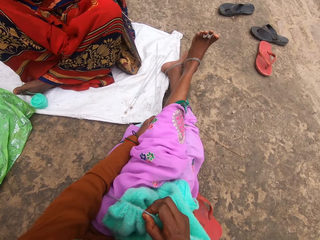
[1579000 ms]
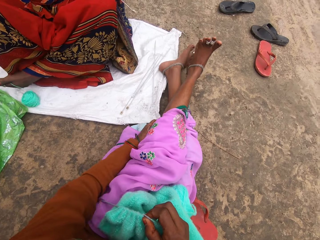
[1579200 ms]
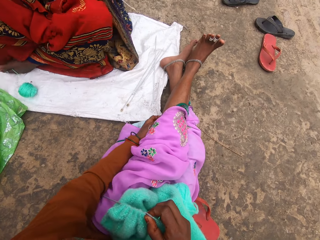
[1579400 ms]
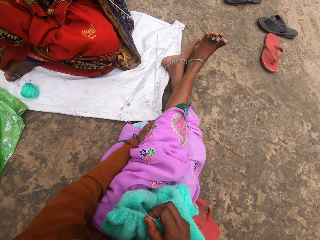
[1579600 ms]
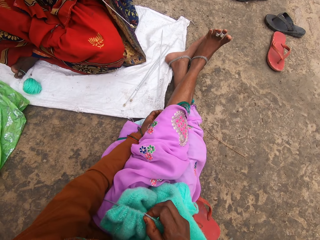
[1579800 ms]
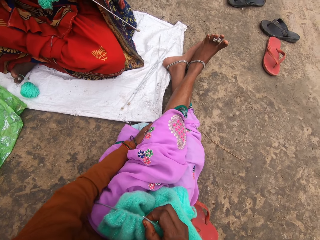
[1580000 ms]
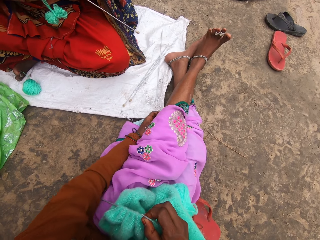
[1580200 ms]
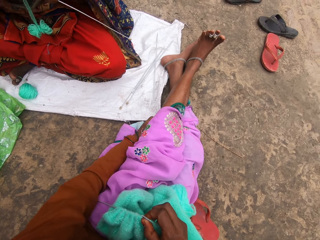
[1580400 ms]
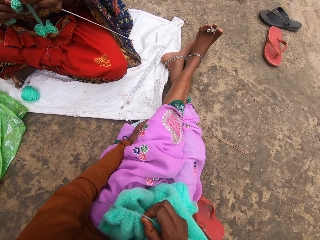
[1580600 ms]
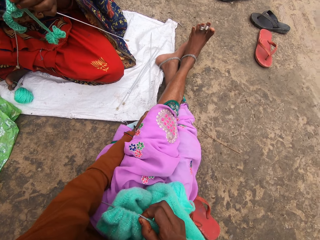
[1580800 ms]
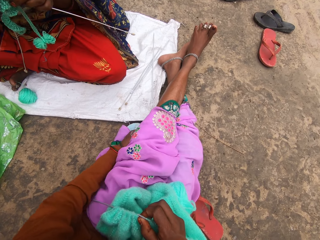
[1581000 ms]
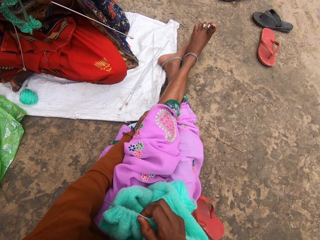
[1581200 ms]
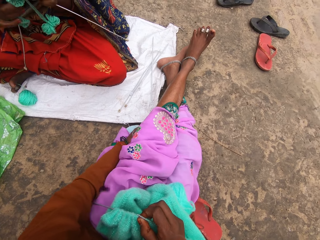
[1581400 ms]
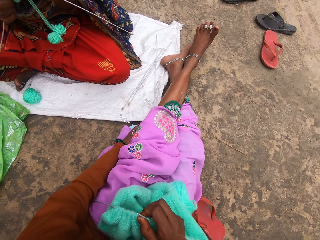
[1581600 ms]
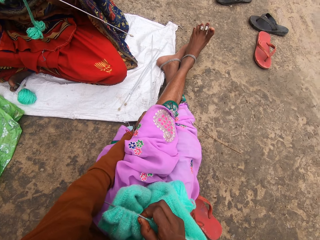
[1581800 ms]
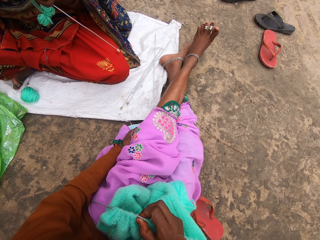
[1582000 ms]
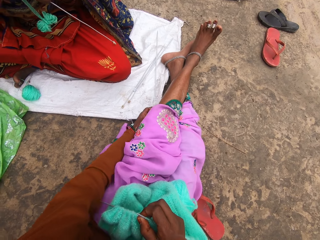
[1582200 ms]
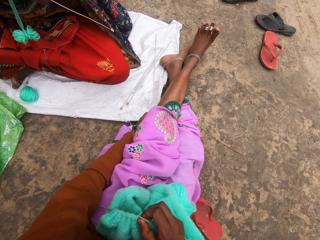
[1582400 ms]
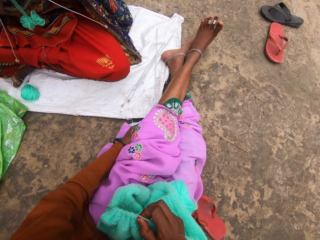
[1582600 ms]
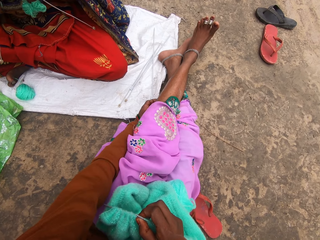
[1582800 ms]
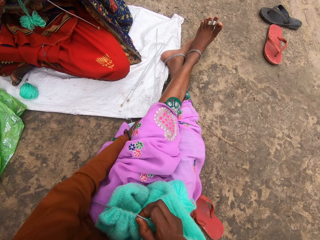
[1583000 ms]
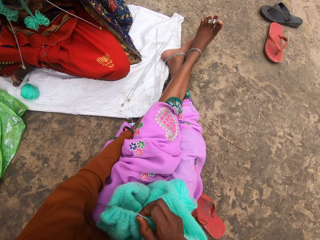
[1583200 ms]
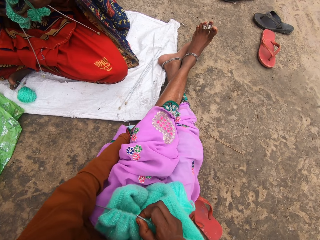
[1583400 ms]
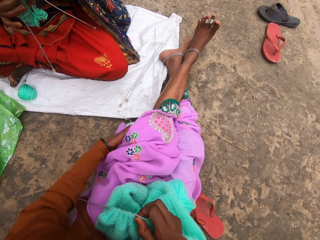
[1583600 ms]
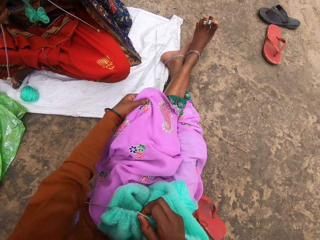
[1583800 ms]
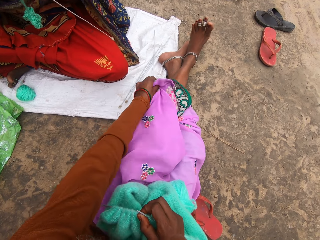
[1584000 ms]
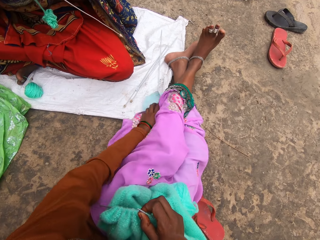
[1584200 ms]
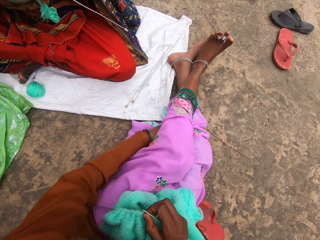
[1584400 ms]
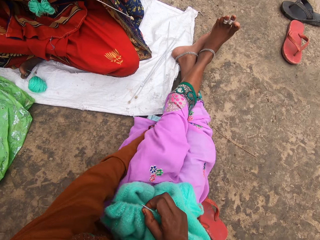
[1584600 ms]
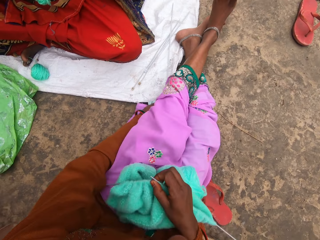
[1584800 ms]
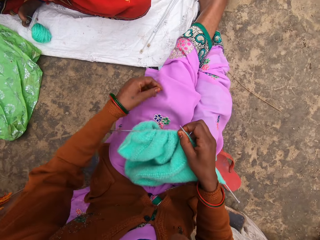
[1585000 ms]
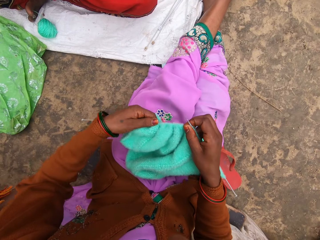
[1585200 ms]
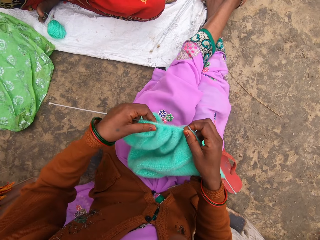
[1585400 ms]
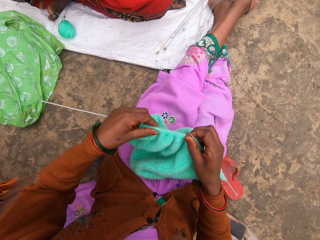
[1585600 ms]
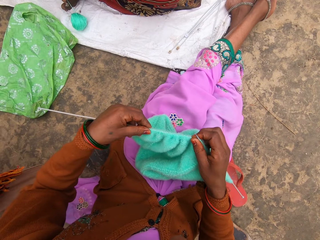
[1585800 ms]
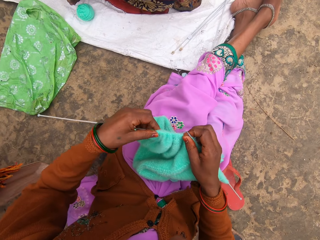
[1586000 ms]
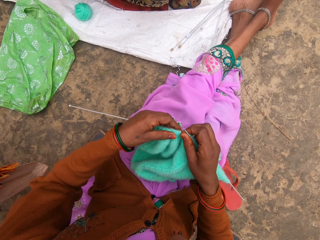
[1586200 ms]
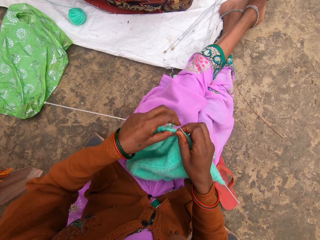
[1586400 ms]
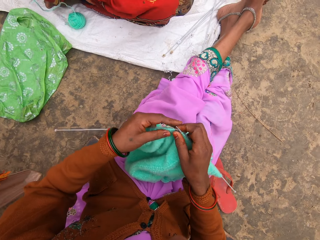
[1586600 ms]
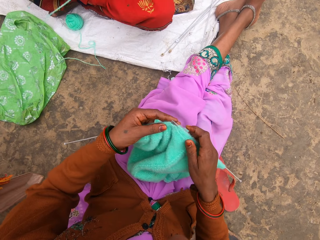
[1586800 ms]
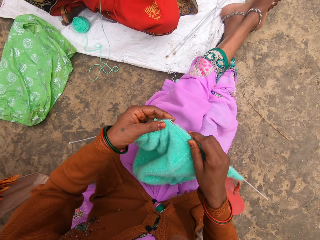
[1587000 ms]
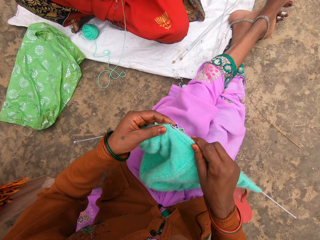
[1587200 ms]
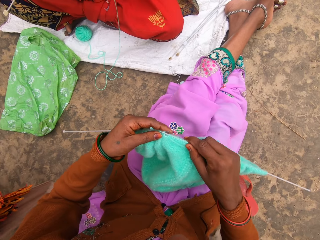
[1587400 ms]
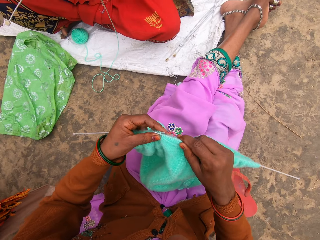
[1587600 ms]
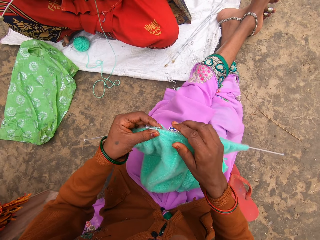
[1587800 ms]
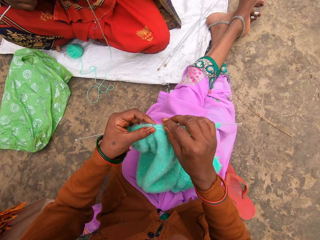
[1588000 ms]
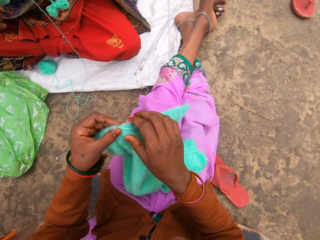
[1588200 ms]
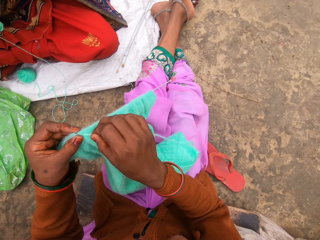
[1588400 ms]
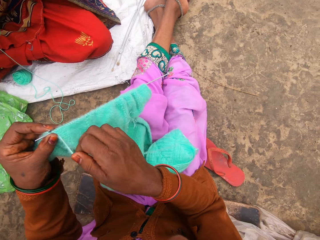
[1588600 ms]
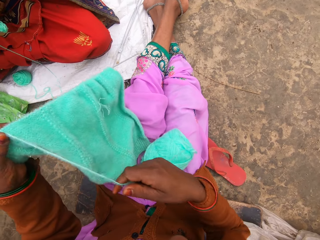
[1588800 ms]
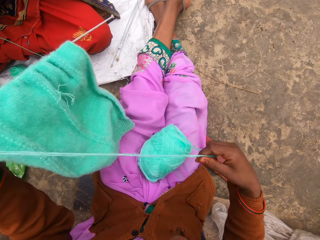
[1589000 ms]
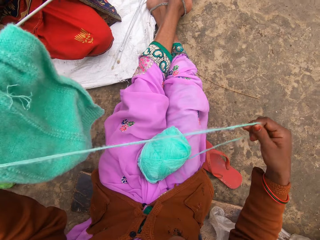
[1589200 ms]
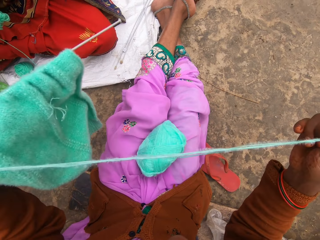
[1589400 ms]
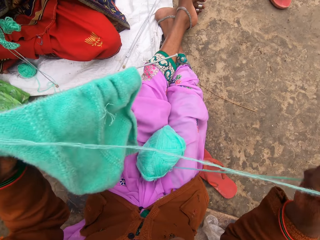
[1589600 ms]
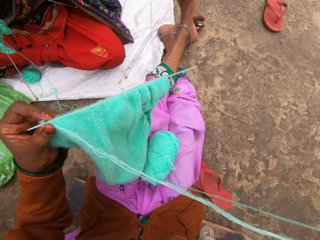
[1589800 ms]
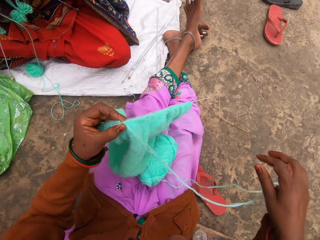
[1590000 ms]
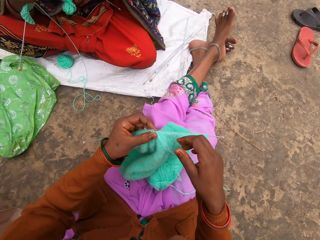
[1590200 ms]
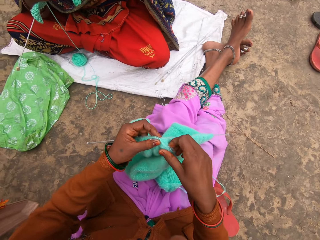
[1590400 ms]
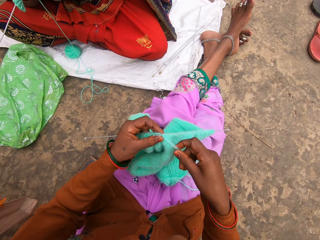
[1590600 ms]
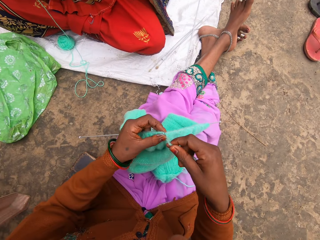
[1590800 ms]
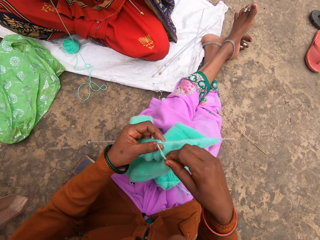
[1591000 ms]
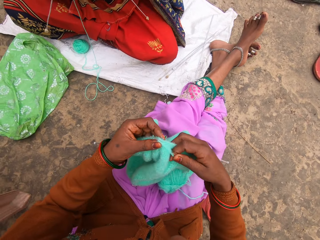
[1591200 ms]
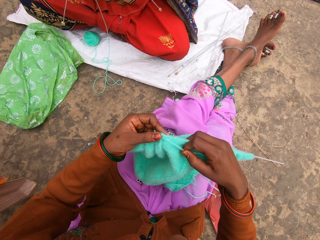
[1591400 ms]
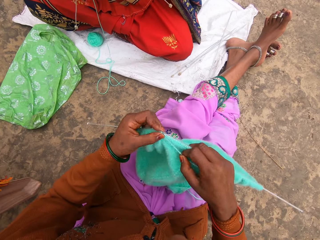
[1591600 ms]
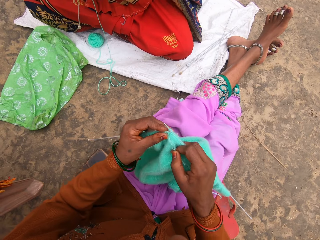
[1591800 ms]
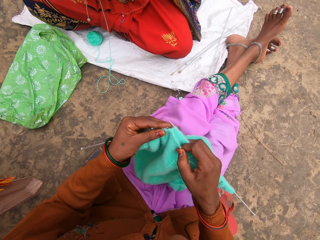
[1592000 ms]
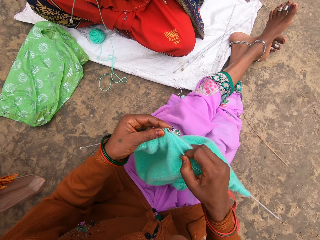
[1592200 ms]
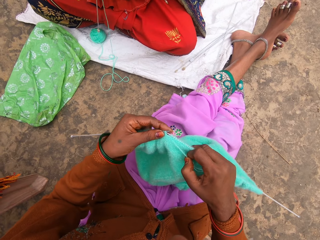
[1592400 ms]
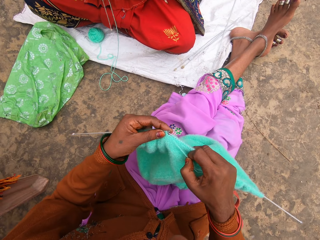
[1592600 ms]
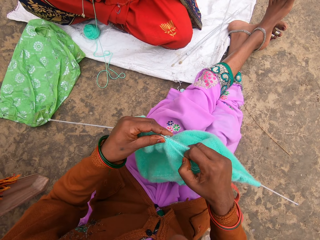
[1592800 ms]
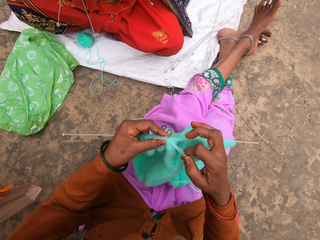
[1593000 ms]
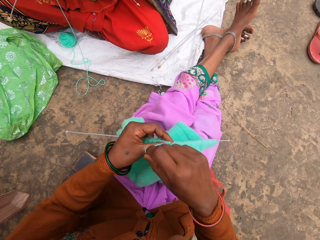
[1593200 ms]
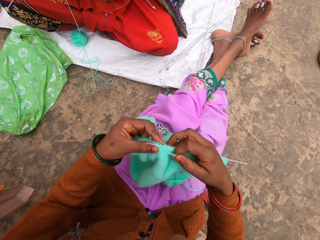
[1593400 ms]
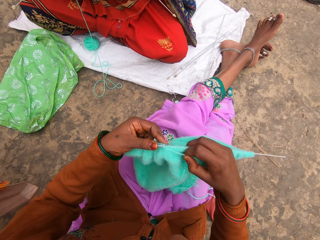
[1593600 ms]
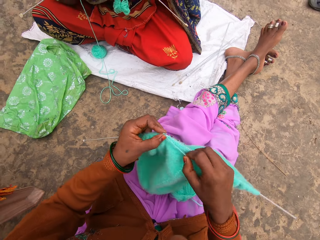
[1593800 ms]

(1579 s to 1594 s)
The camera wearer stretches legs. He scratches his leg. He interacts with a woman. He removes the thread on the yarn. He talks to the woman.

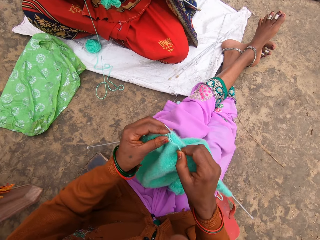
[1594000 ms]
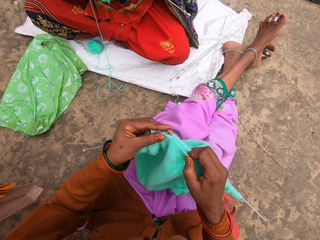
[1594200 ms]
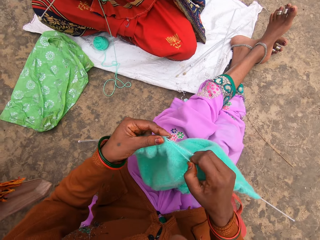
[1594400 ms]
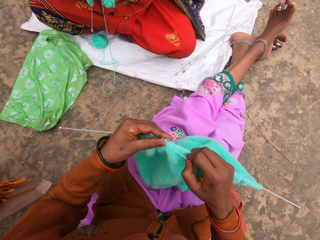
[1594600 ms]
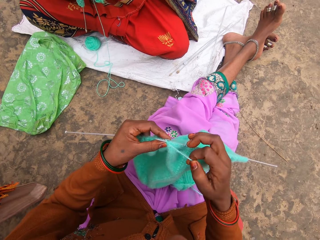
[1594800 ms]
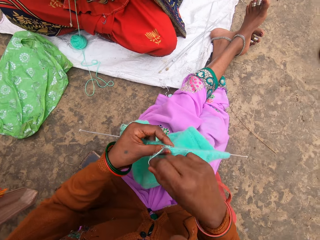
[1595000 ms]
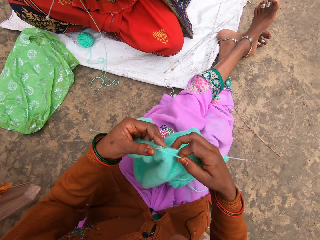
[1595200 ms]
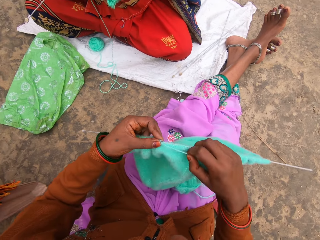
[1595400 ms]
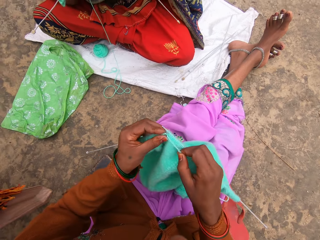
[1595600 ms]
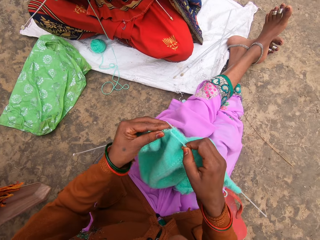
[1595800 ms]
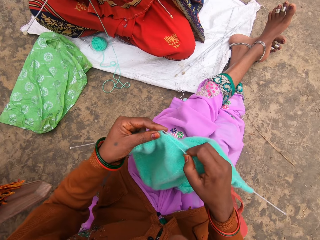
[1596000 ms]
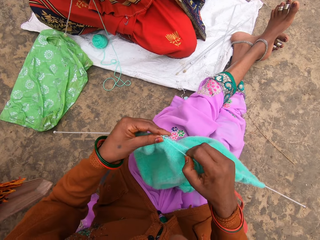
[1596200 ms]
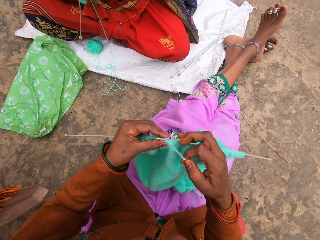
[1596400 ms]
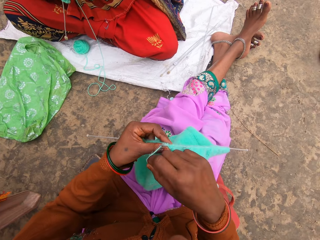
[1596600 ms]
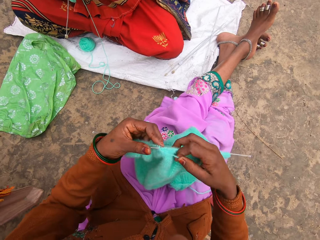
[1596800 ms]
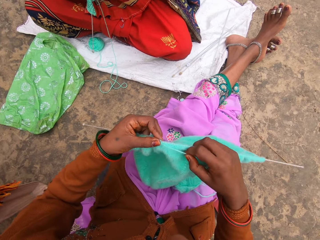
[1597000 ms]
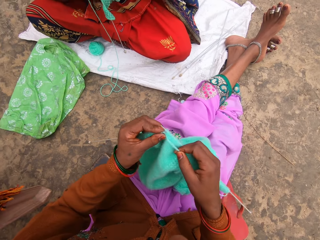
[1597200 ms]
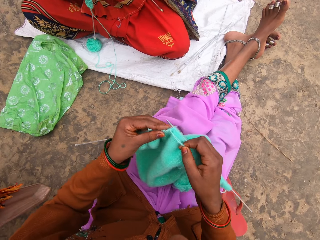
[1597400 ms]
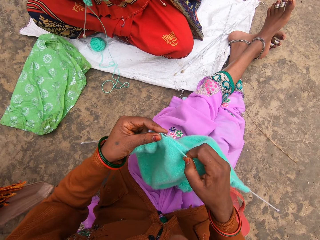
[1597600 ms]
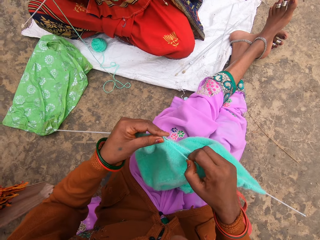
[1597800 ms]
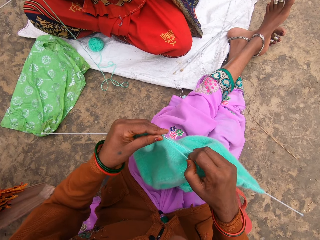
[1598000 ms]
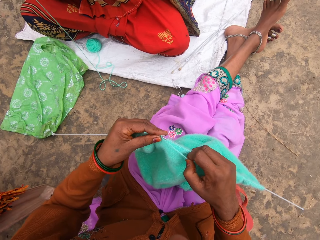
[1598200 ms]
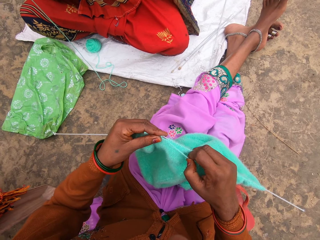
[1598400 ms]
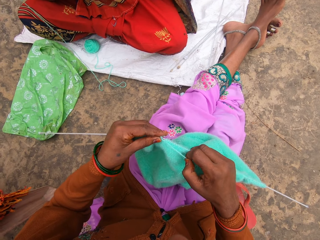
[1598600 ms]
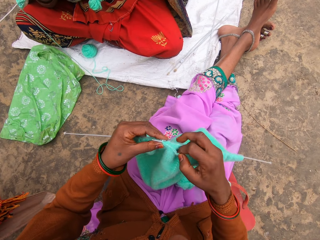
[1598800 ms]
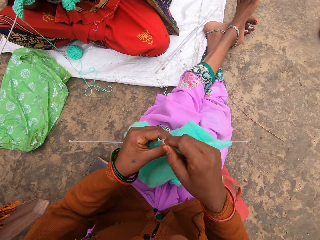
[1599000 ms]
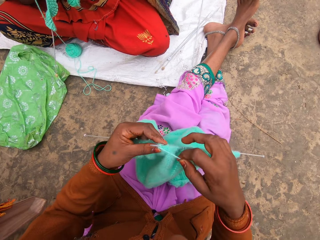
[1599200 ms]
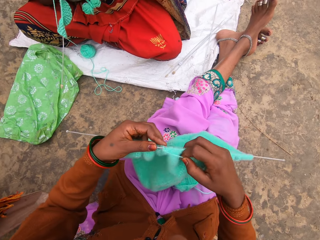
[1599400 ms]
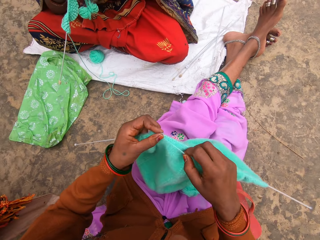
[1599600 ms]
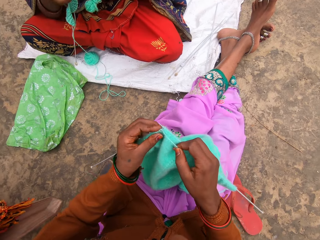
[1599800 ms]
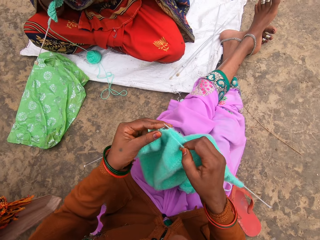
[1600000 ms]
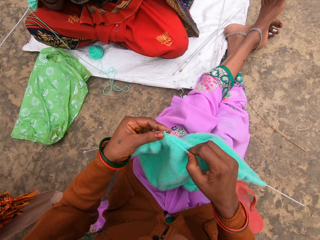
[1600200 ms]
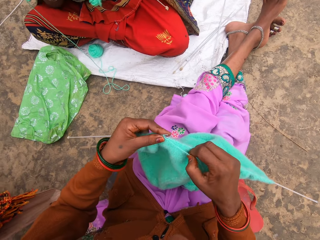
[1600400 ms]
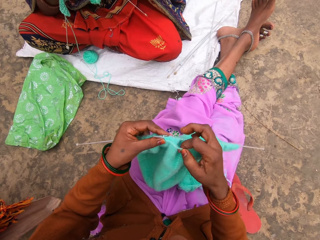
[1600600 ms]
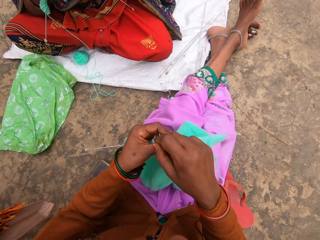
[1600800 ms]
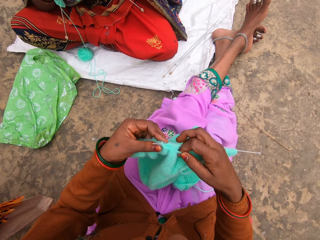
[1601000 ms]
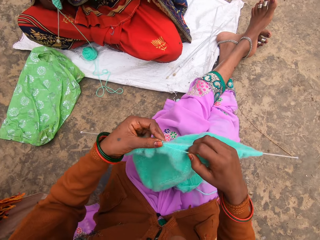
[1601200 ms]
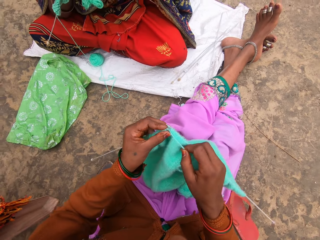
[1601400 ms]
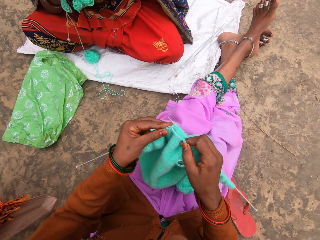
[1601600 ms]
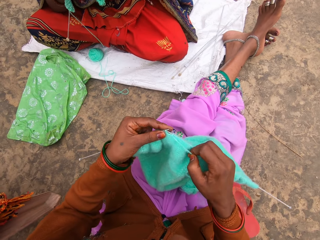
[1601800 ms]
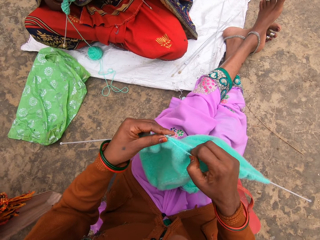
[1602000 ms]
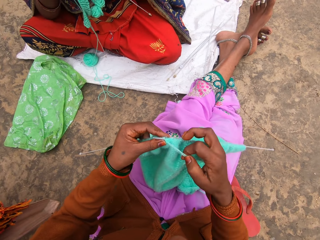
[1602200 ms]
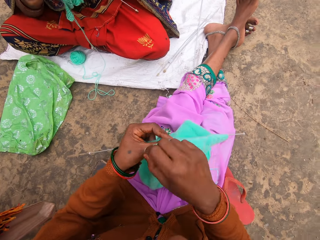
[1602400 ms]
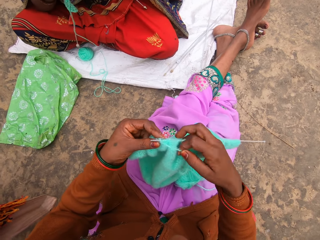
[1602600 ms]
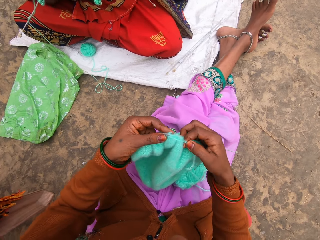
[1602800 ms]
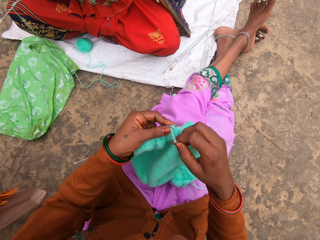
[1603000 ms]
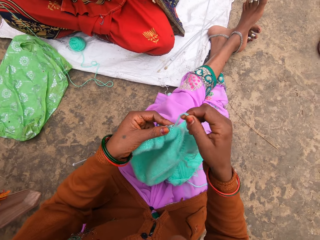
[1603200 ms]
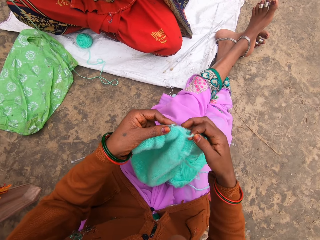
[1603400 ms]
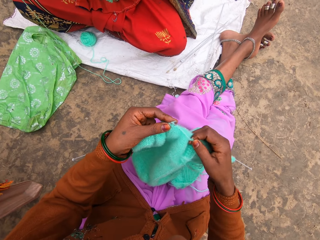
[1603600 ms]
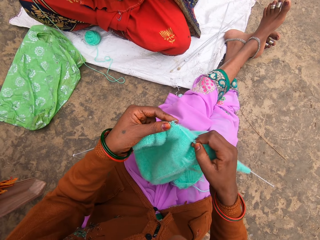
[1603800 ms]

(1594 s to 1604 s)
The camera wearer knits.
